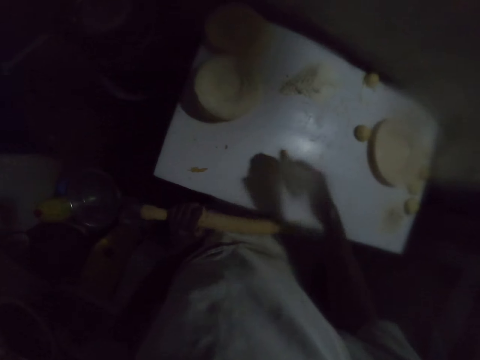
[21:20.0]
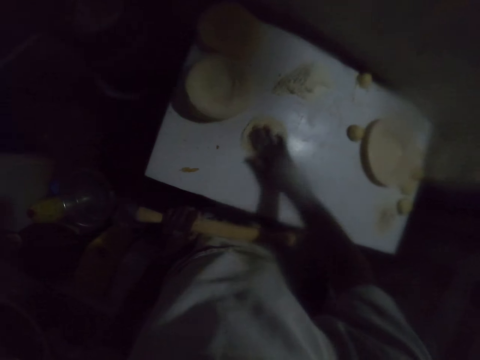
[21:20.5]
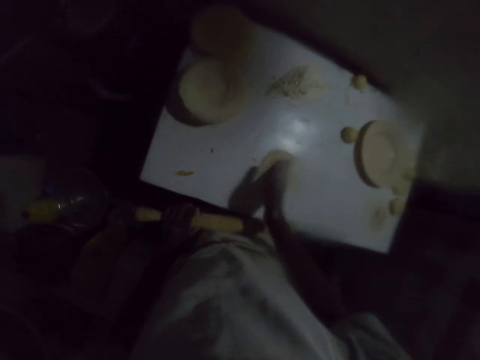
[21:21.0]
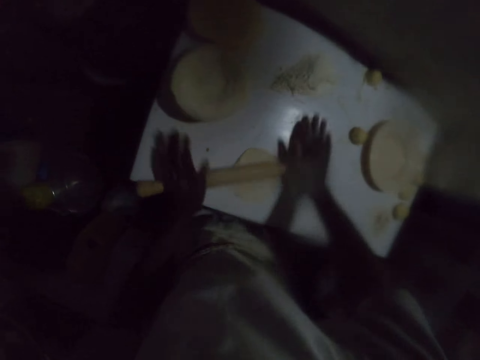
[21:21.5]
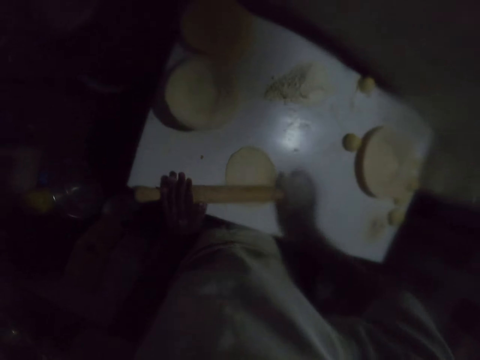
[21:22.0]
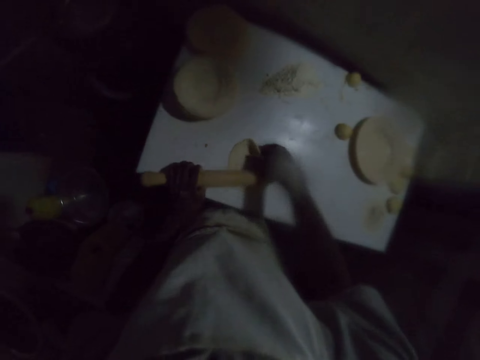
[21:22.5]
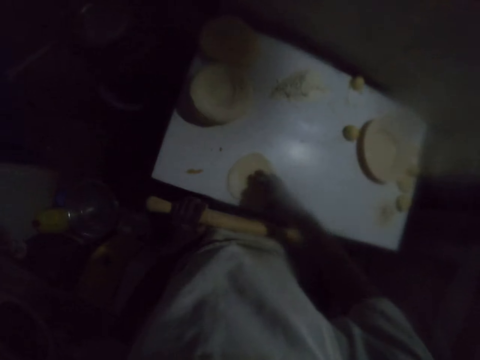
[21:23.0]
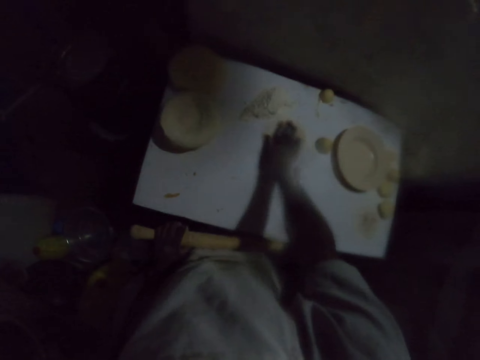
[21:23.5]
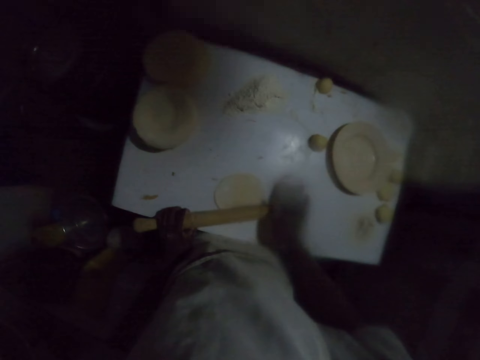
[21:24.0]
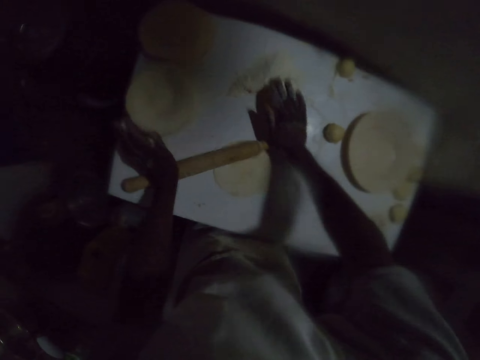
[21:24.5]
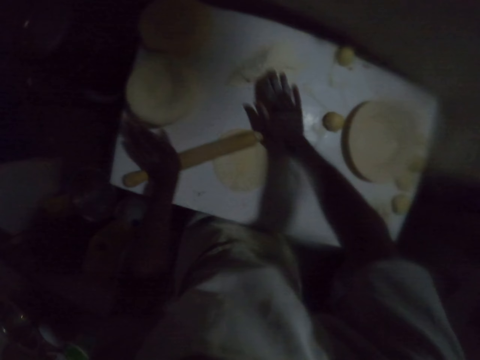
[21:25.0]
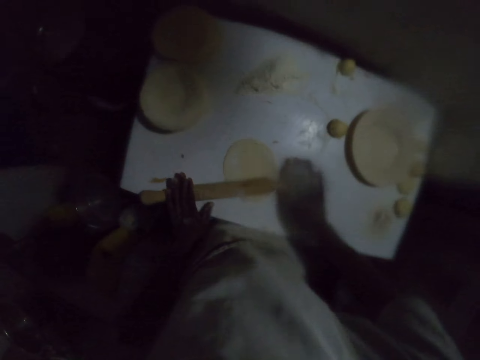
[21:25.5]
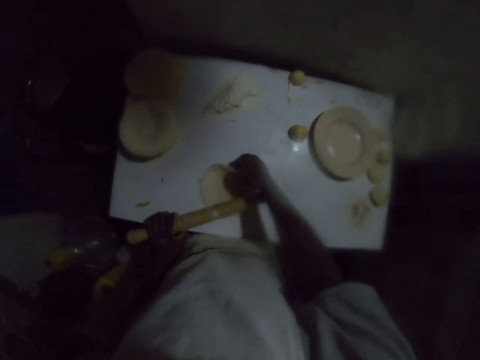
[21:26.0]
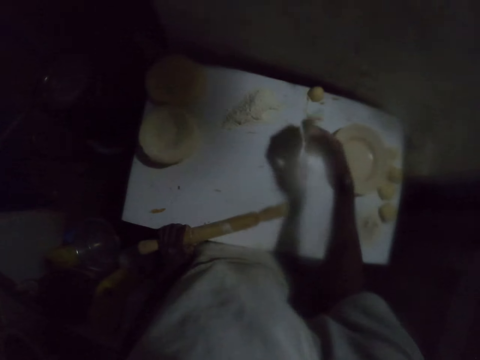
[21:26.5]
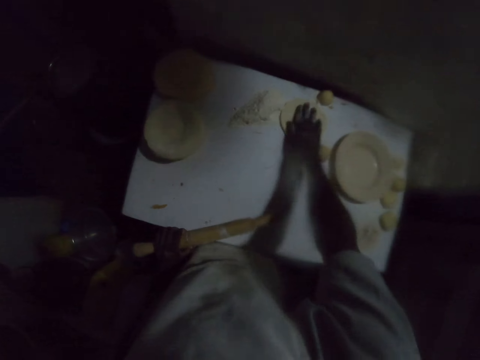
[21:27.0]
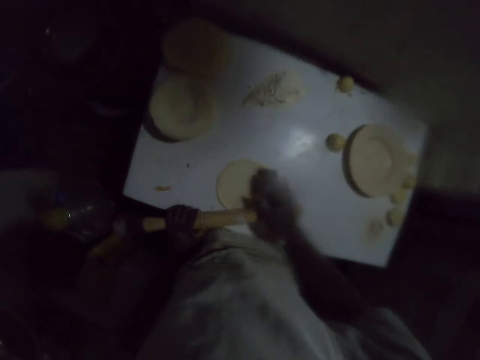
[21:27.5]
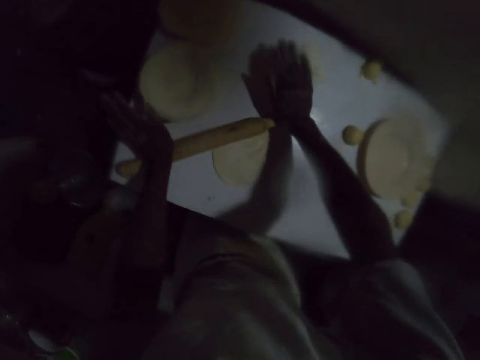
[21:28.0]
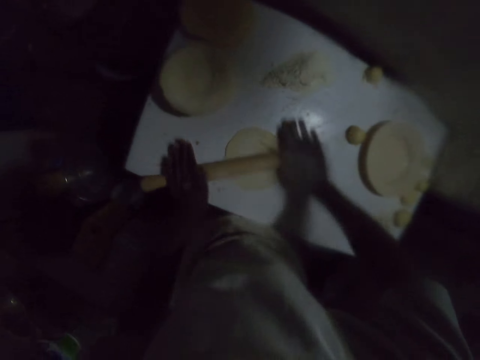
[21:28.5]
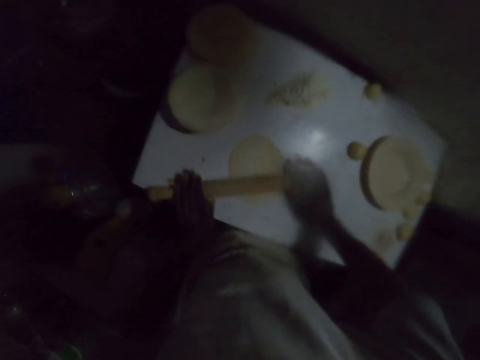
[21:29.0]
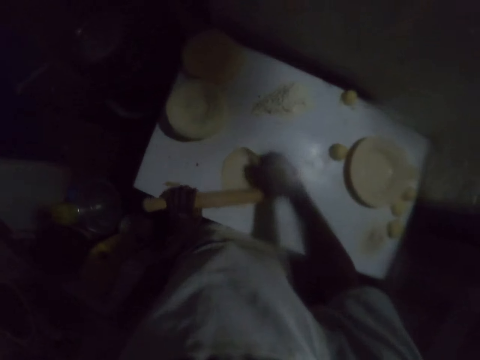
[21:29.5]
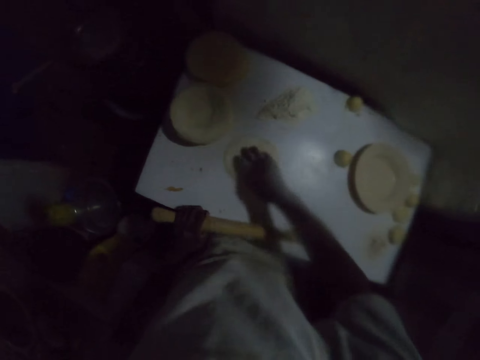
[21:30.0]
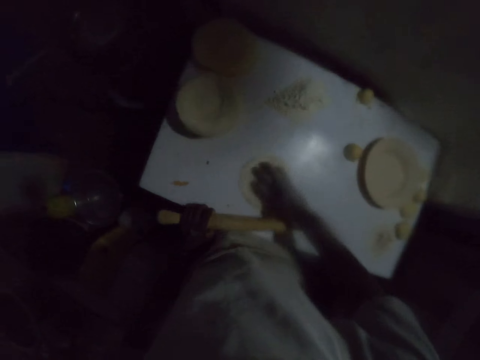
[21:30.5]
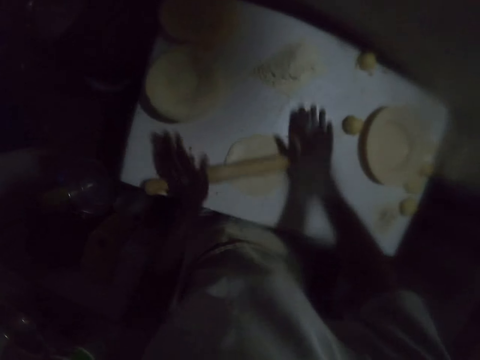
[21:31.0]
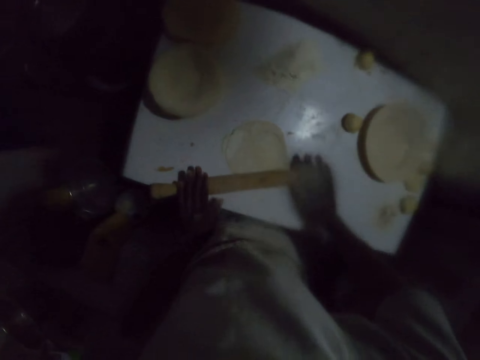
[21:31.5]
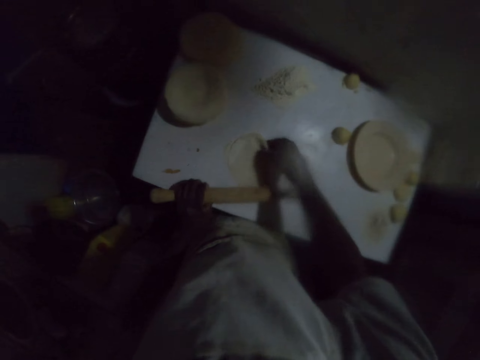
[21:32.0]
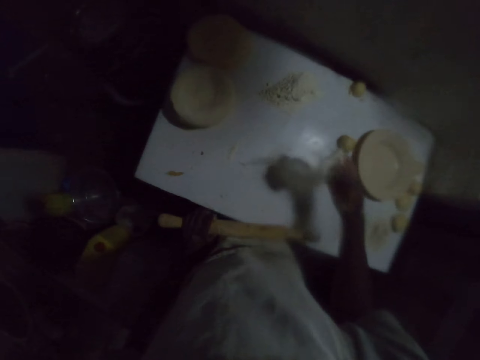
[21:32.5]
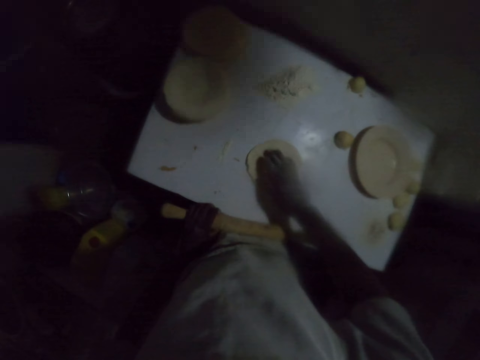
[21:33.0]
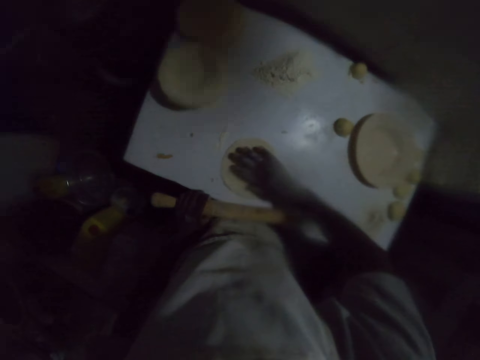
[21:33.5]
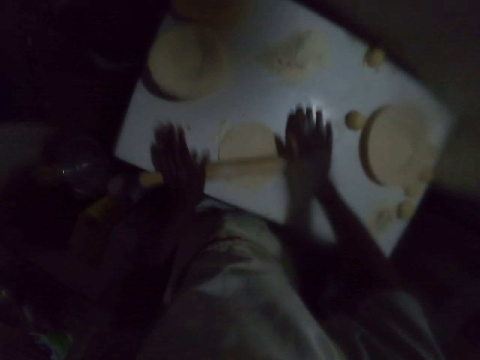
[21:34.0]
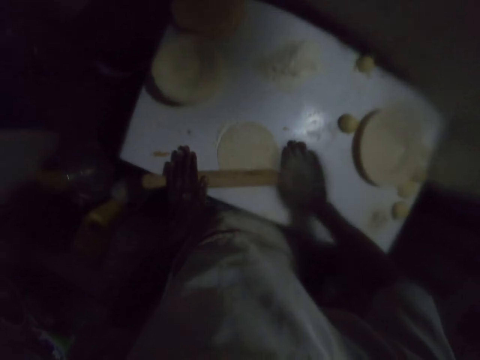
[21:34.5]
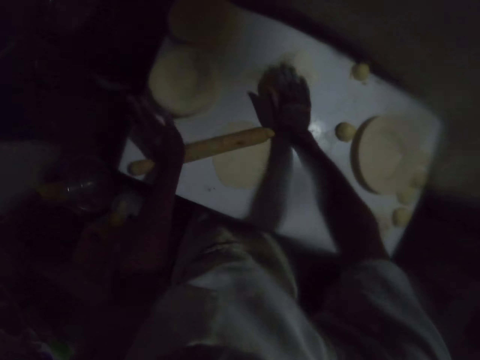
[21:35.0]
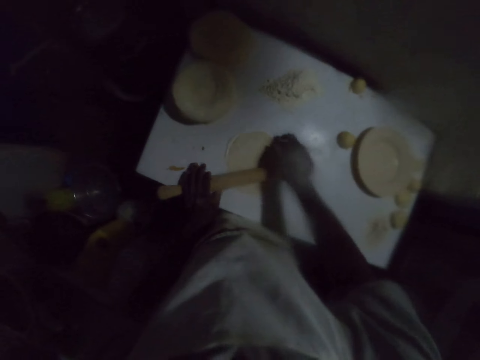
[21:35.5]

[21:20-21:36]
The camera wearer flips the dough and drags the dough on the table. They roll the dough on the table with a rolling pin. They flip the dough and drag the dough on the table. They roll the dough on the table with a rolling pin. They flip the dough. They pick the dough and drop the dough on the table. They drag the dough on the table. They roll the dough on the table with a rolling pin. They flip the dough and drag the dough on the table. They roll the dough on the table with a rolling pin. They flip the dough and drag the dough on the table. They roll the dough on the table with a rolling pin.

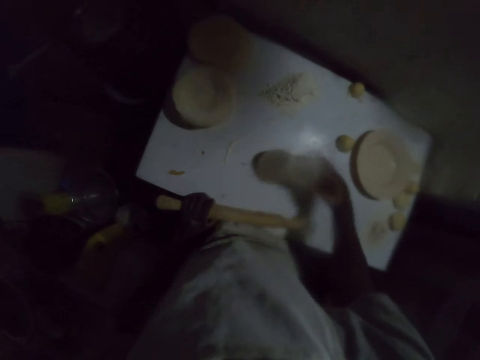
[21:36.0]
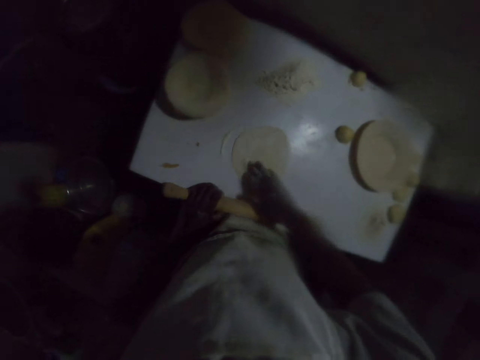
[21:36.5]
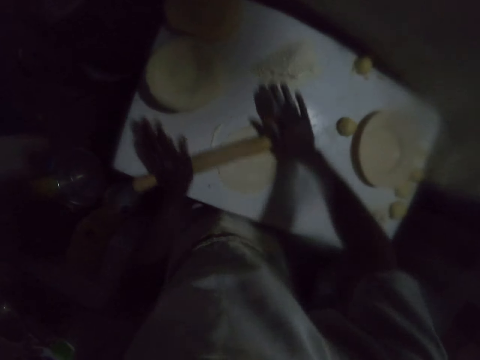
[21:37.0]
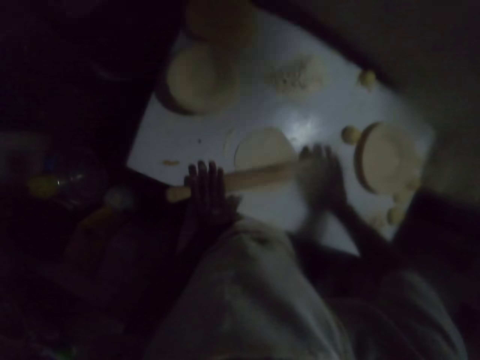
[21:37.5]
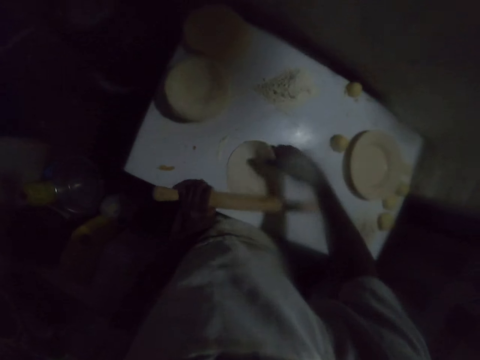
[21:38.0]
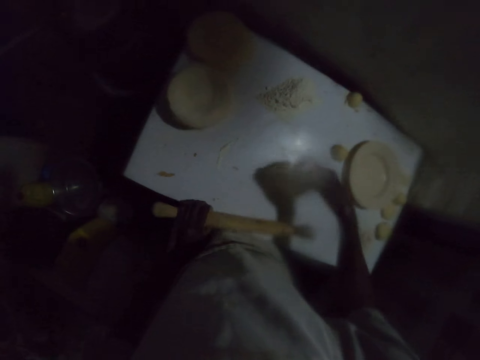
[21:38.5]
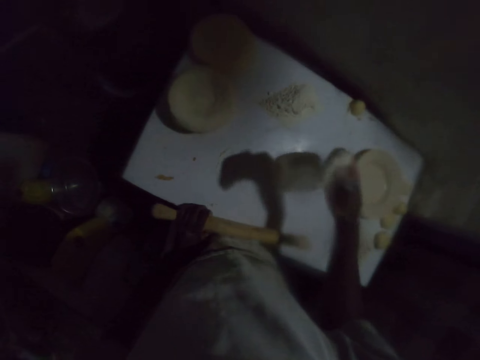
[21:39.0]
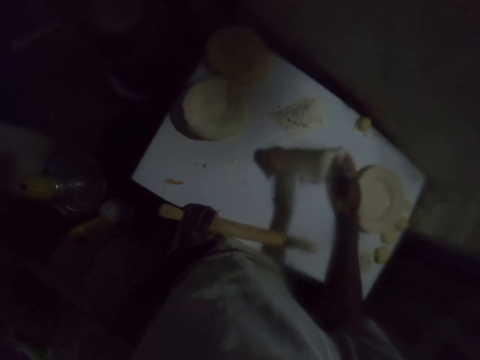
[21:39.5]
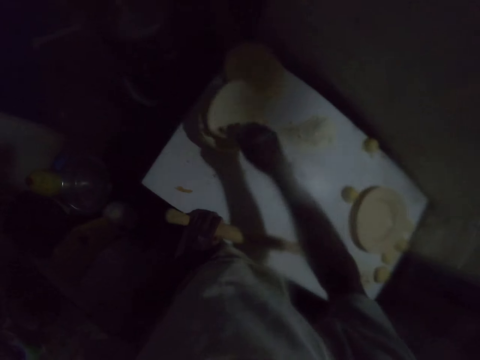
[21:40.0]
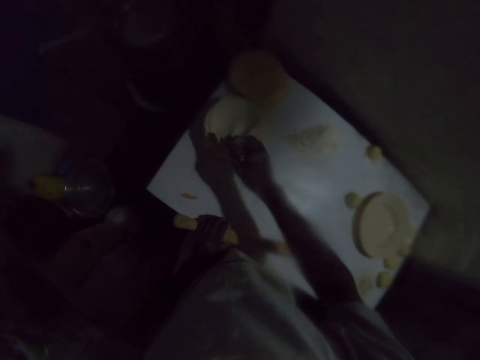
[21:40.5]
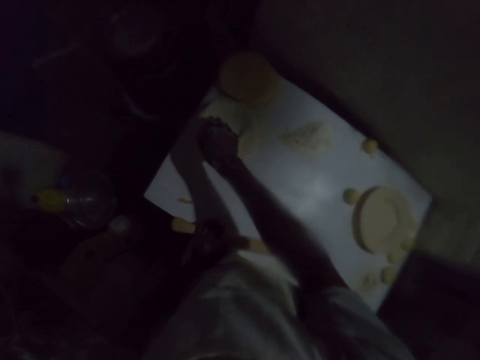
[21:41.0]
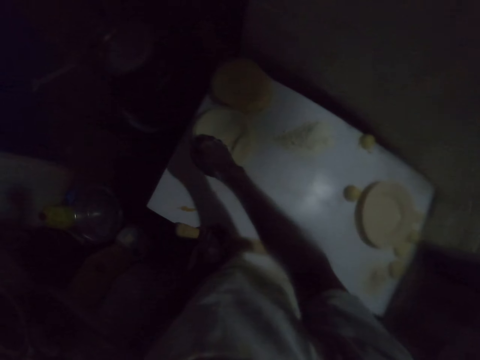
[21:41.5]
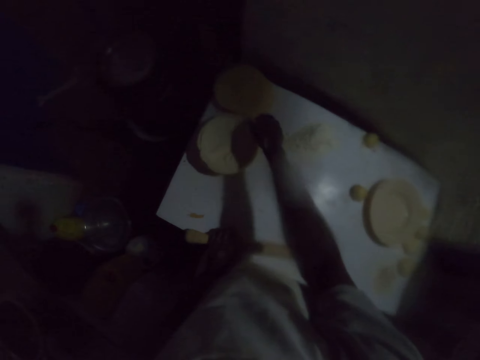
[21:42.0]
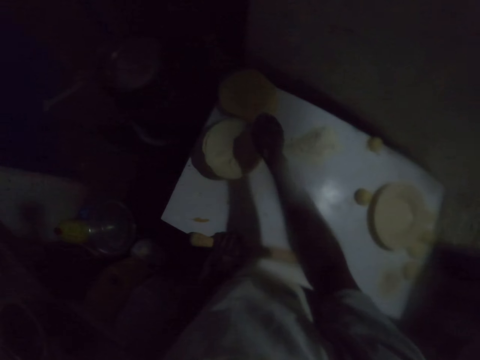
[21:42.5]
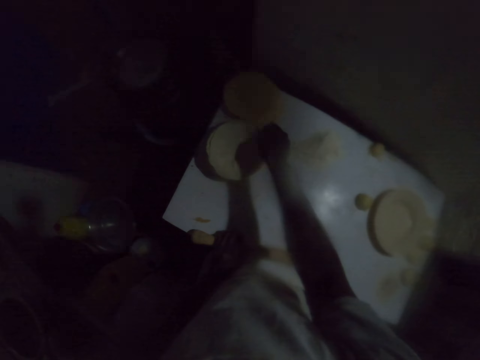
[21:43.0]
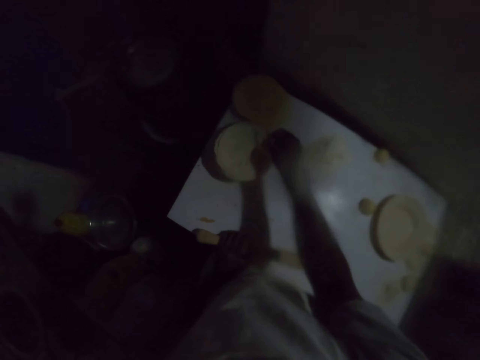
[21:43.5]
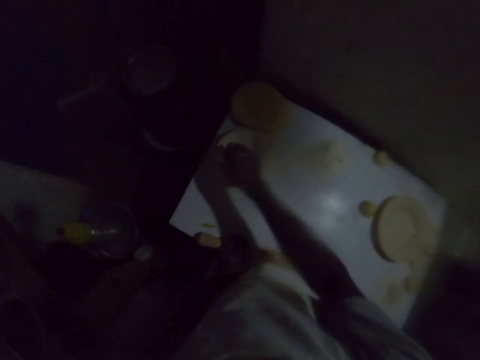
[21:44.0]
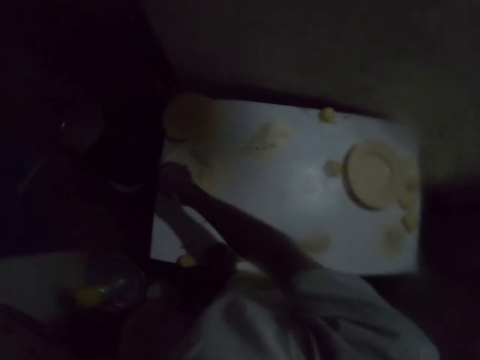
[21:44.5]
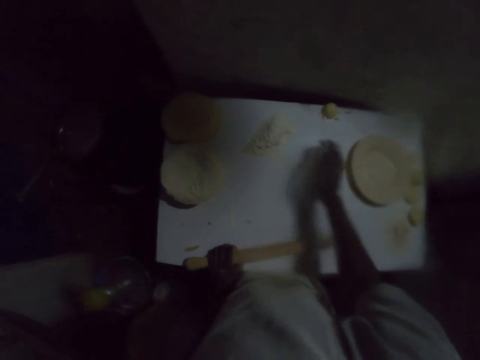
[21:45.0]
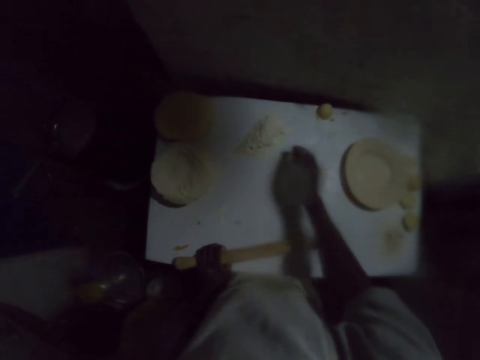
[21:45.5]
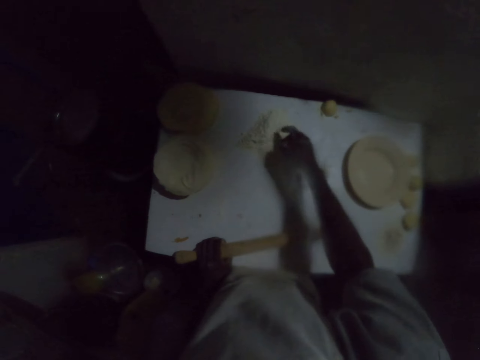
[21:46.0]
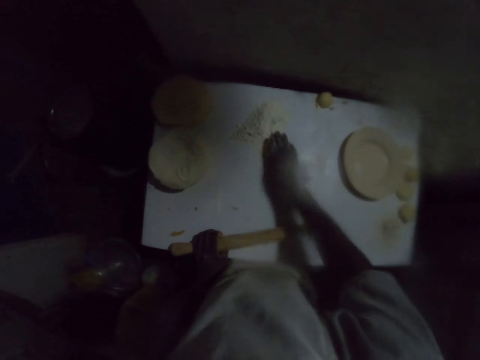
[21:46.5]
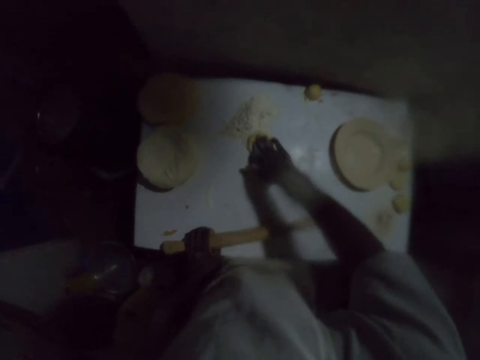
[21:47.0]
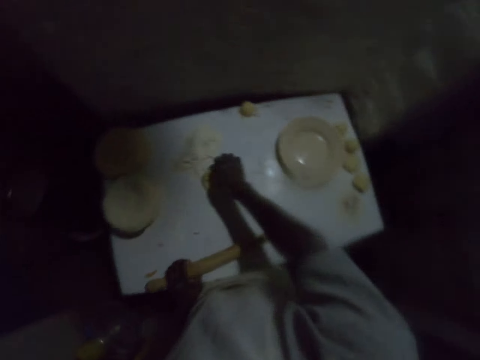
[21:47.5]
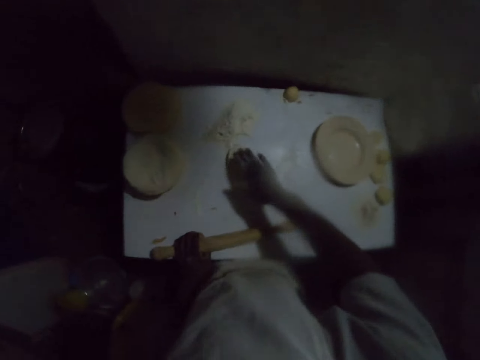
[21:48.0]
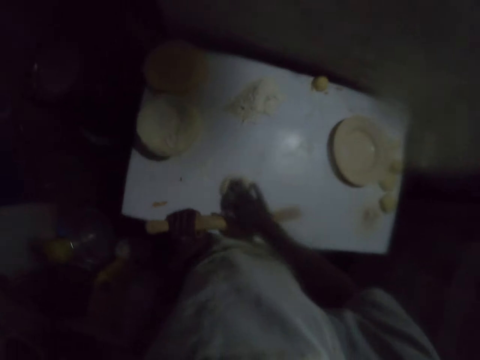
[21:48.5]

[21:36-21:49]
The camera wearer flips the dough. They roll the dough on the table with a rolling pin. They turn the dough. They dust off flour on the rolled dough. They put the rolled dough on other rolled doughs. They adjust the dough. They pick a dough ball. They dust the dough with flour. They dip the dough in the flour on the table. They turn the dough and drag the dough on the table.
